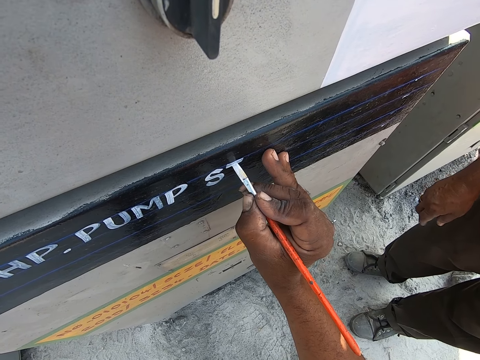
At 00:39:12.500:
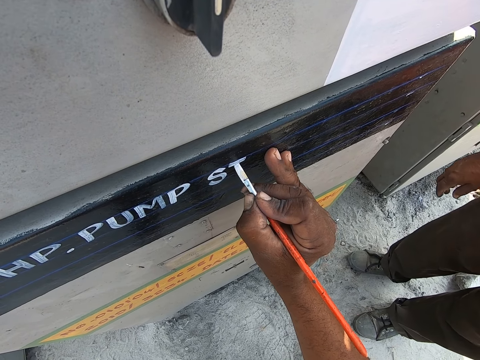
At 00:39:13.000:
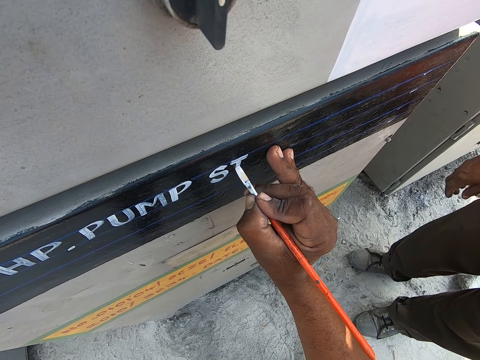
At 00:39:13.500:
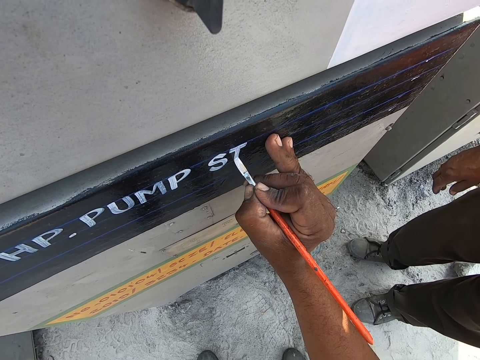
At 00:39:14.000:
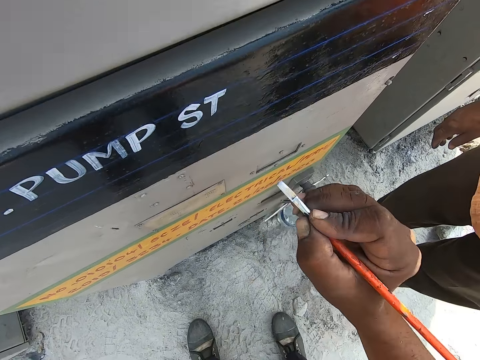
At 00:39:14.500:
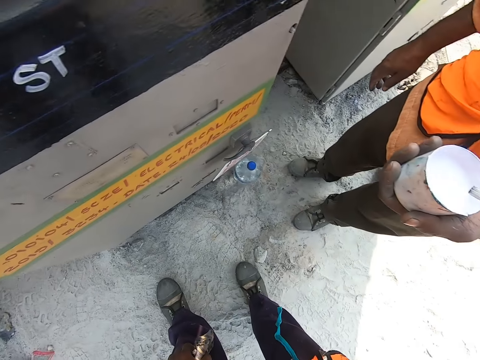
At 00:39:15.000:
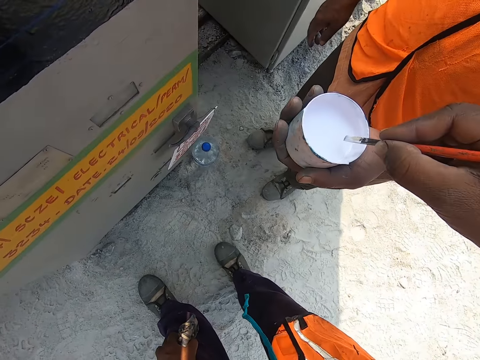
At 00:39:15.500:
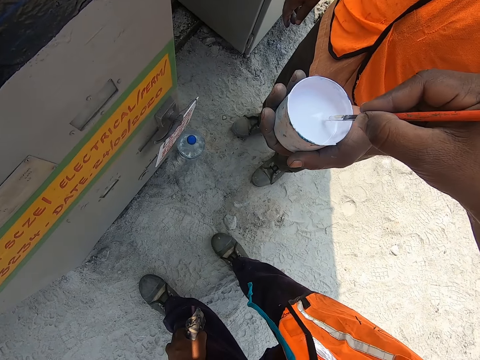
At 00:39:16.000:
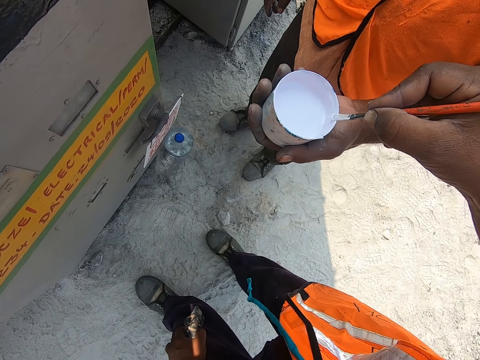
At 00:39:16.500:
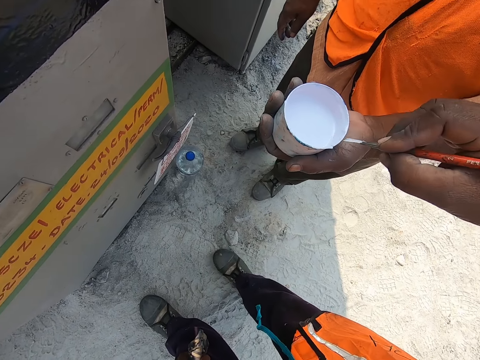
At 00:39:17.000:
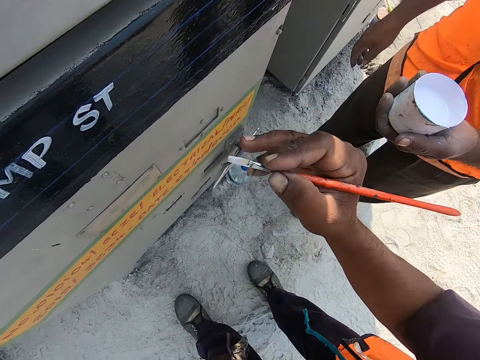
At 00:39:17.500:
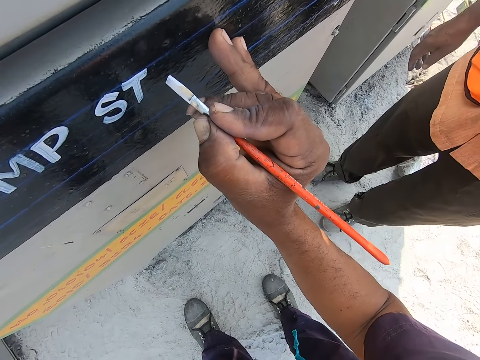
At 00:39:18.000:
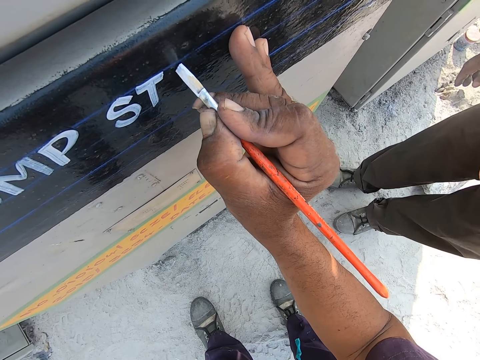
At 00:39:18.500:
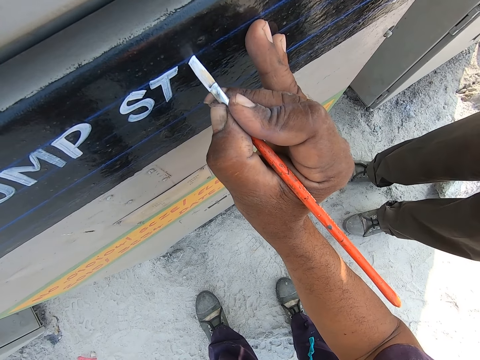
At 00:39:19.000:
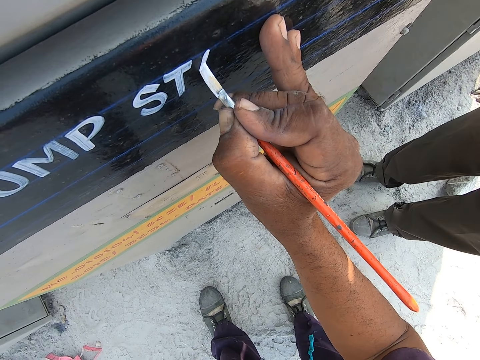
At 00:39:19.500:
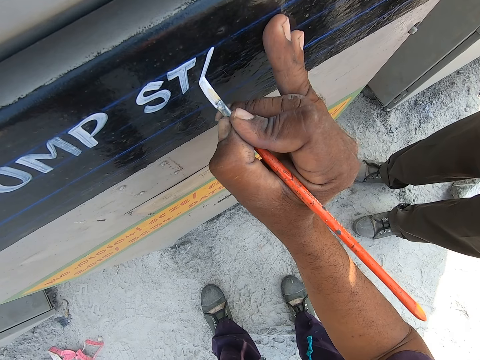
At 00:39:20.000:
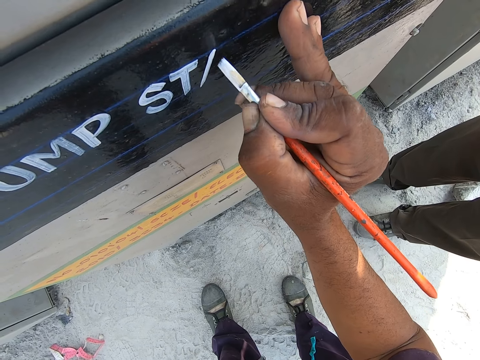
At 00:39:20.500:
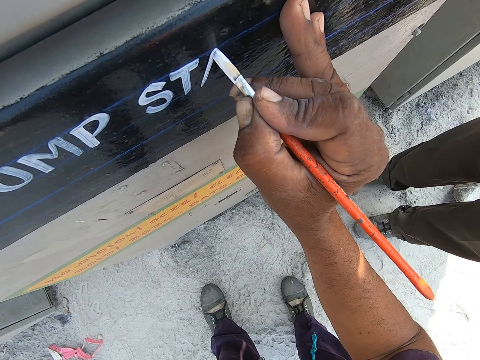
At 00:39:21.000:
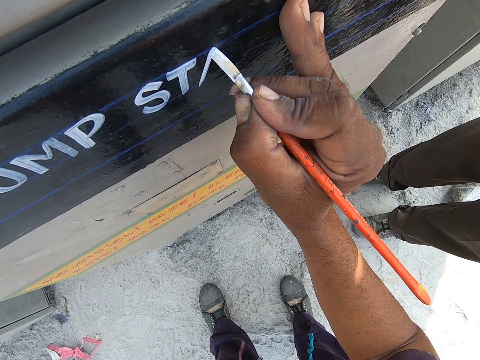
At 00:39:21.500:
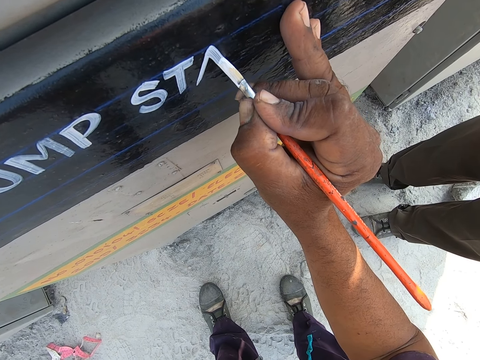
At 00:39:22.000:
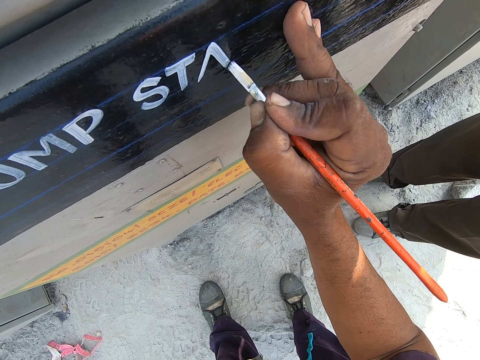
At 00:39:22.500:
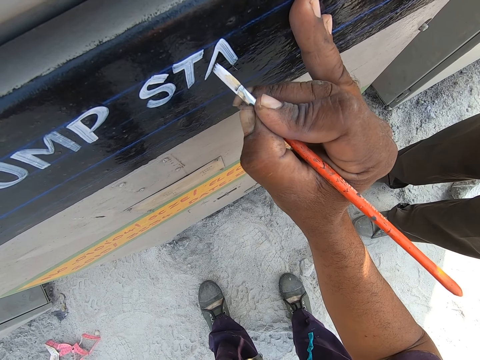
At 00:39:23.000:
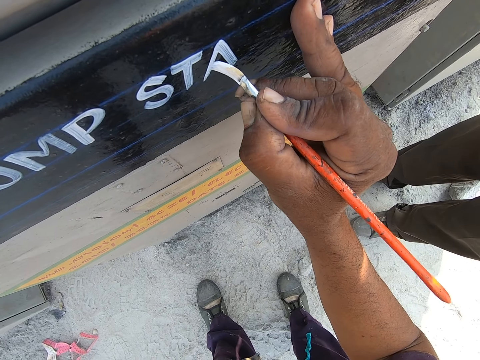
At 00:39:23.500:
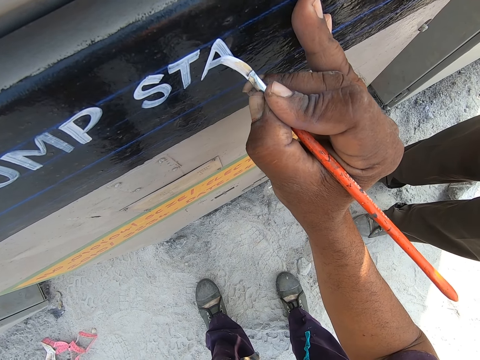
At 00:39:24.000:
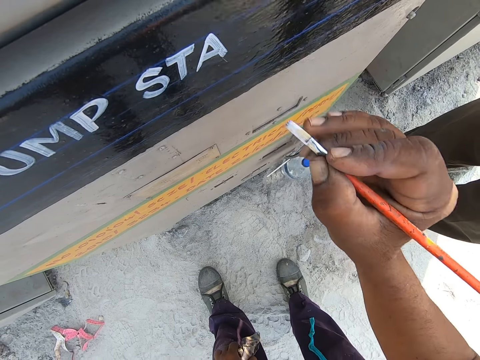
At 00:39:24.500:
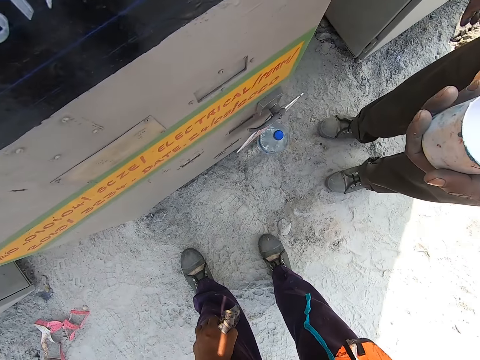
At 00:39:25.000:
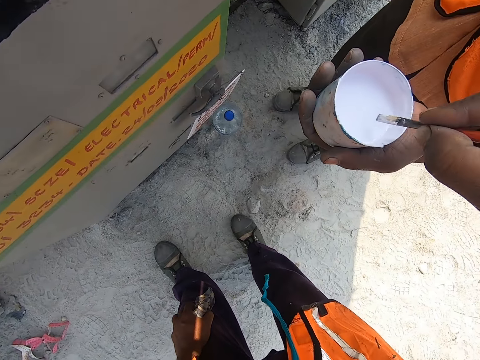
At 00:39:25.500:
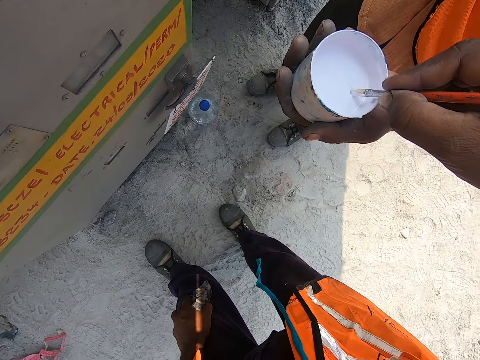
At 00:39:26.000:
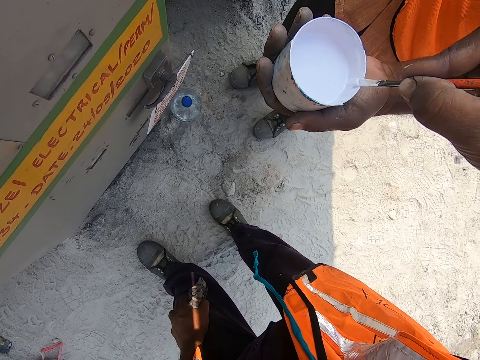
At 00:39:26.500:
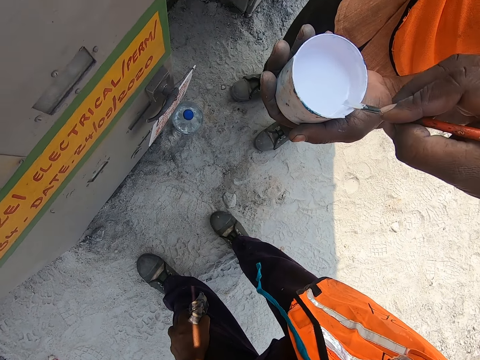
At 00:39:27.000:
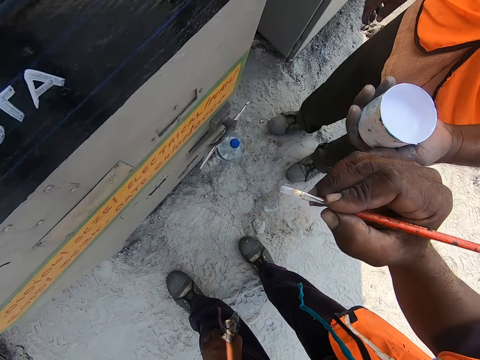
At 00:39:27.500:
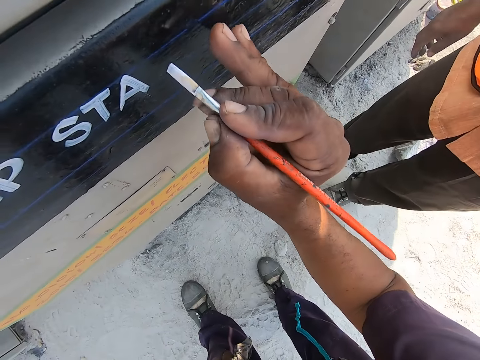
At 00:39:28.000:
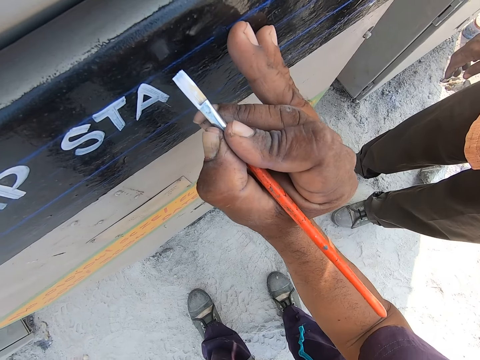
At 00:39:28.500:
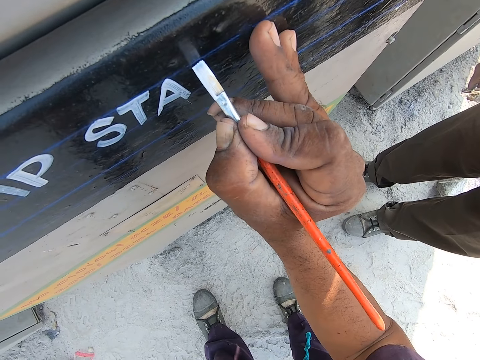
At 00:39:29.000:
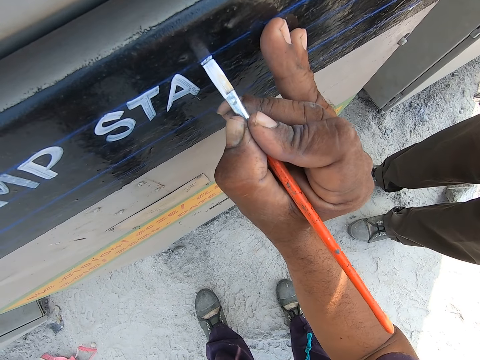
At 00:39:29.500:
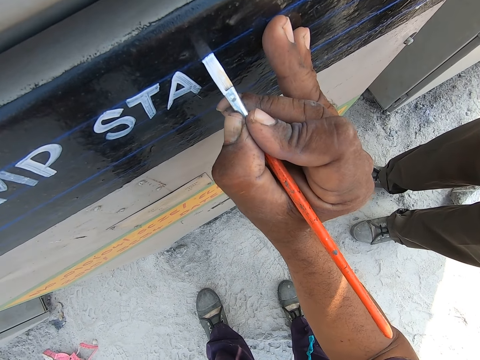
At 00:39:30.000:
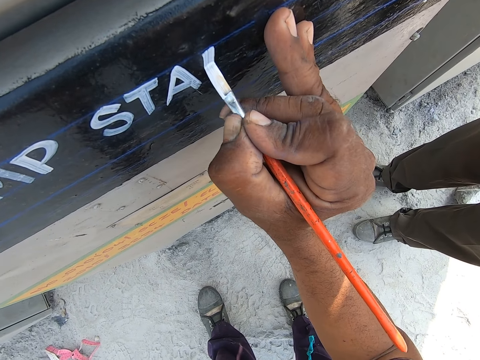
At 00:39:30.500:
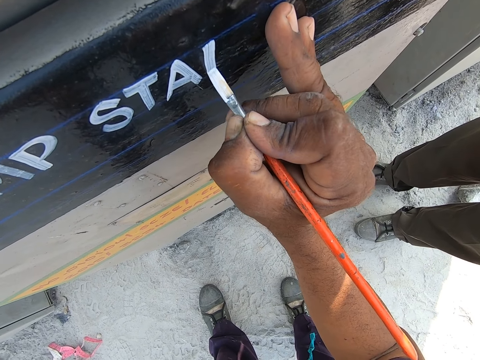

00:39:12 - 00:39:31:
The camera wearer takes paint from the painting can. They paint art with the painting brush. They paint the pump starter machine with a paintbrush. They take paint from the painting can. They paint art with the painting brush.

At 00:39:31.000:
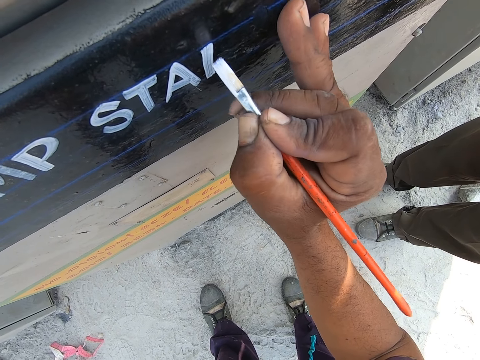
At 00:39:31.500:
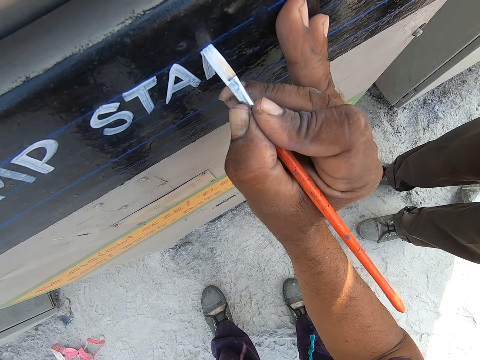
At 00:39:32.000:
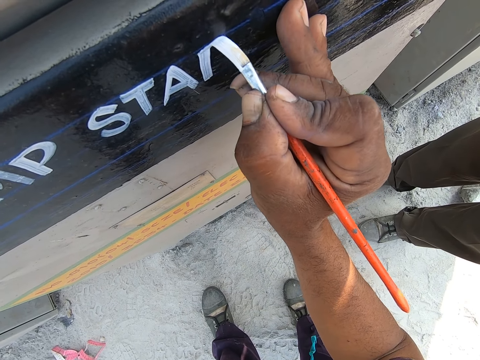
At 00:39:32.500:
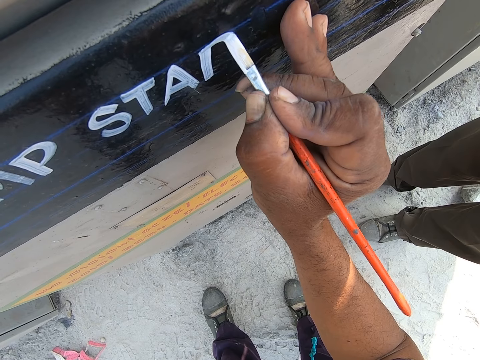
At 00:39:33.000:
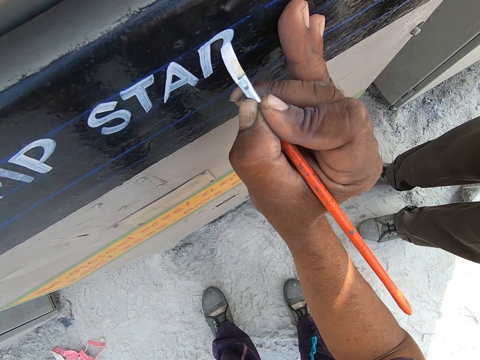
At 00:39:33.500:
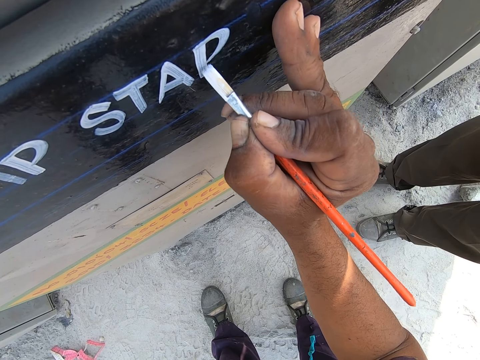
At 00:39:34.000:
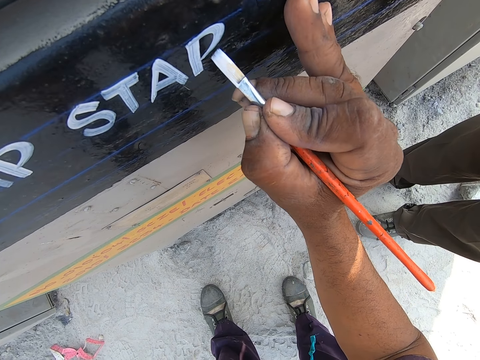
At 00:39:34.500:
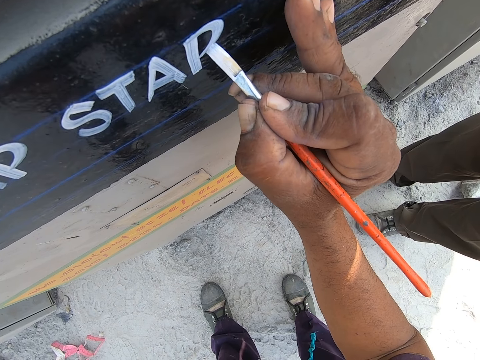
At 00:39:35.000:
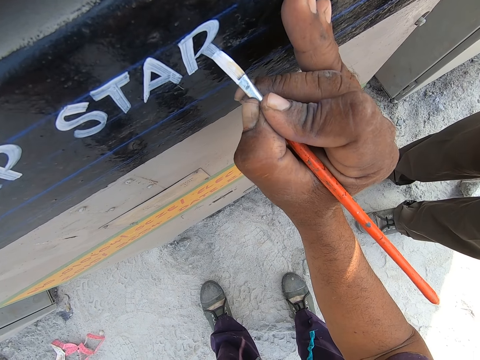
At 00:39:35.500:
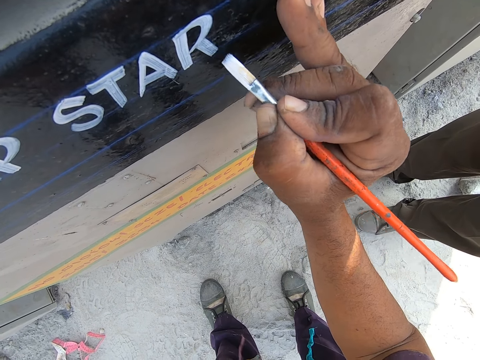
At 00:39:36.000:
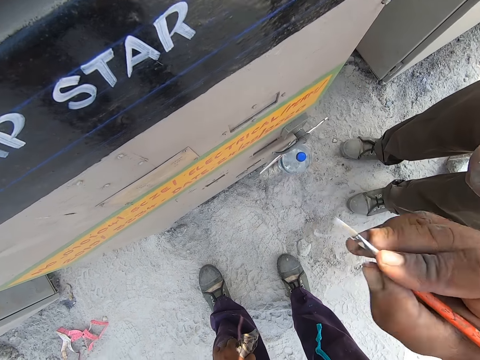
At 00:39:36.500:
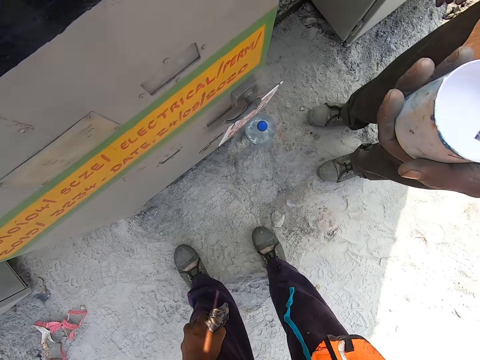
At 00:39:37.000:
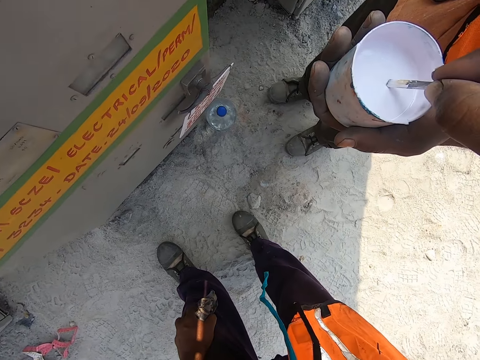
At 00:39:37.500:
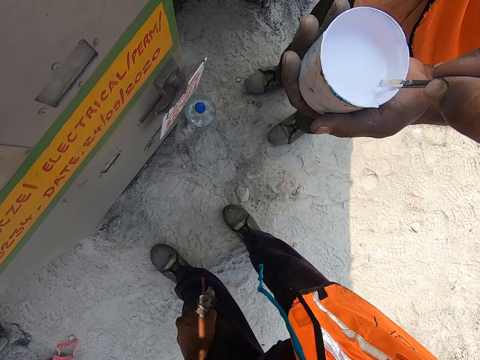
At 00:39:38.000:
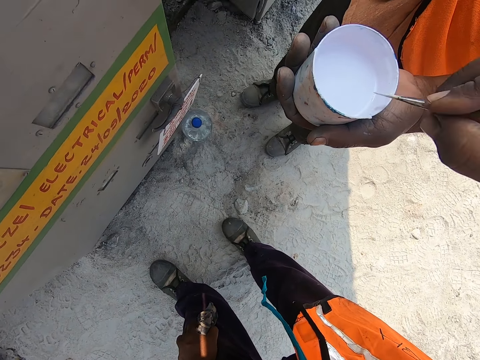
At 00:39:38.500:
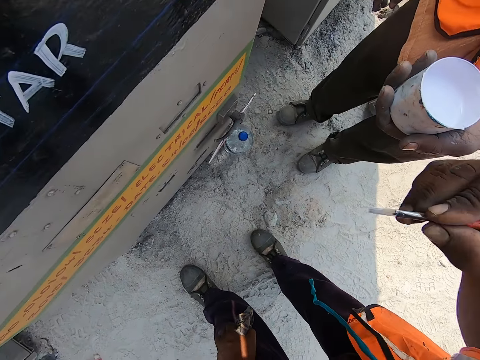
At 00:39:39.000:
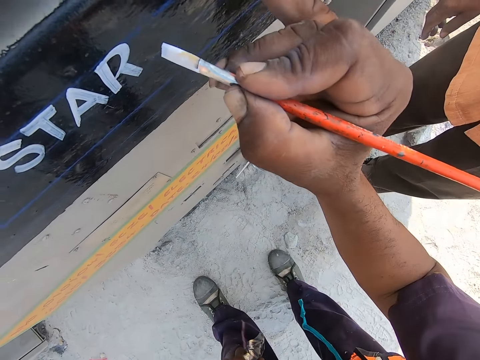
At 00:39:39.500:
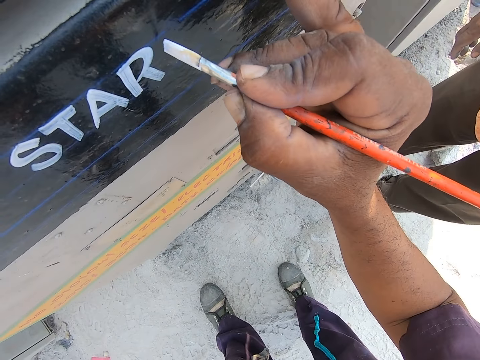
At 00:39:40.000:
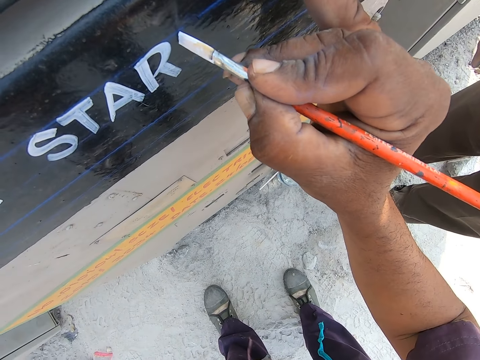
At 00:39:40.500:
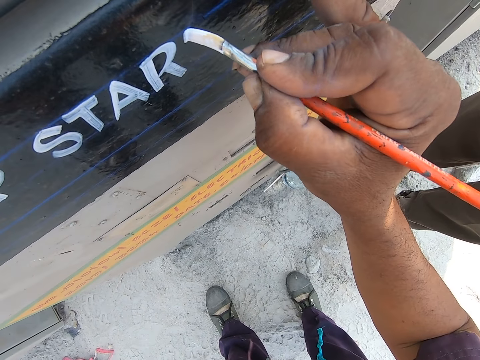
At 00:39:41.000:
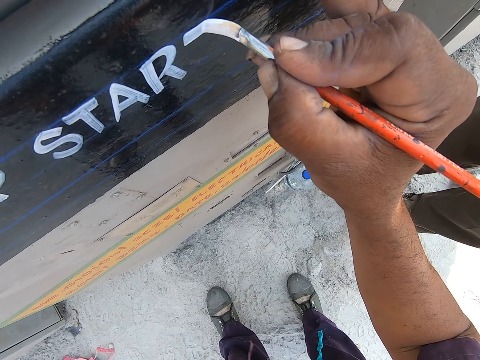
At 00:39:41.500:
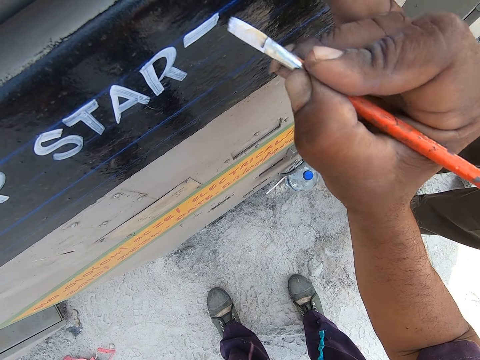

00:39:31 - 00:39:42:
The camera wearer takes paint from the painting can. They paint art with the painting brush.
